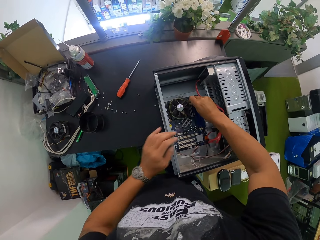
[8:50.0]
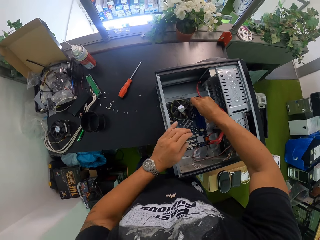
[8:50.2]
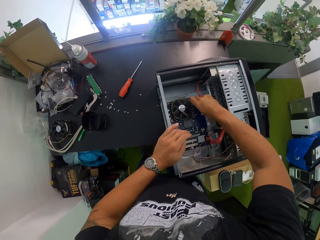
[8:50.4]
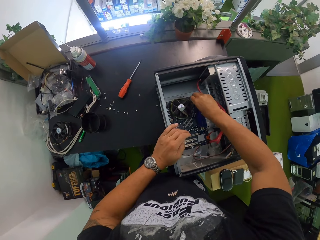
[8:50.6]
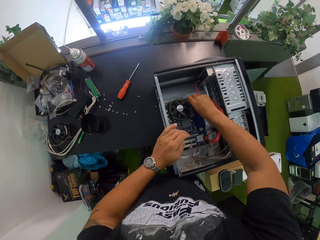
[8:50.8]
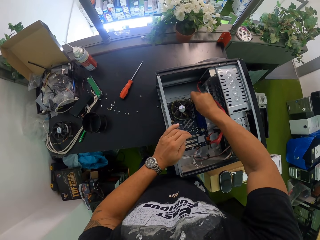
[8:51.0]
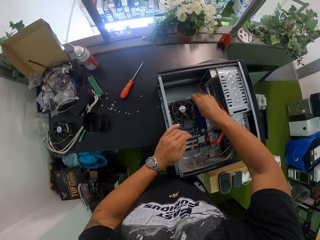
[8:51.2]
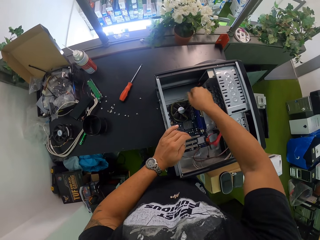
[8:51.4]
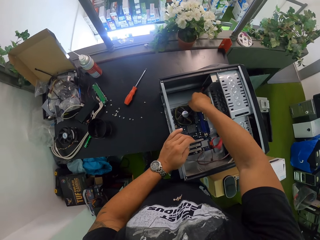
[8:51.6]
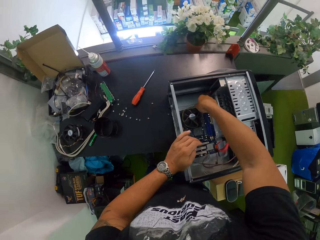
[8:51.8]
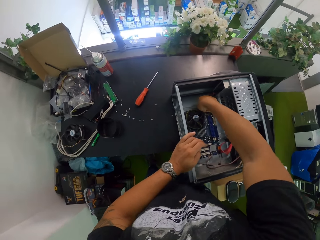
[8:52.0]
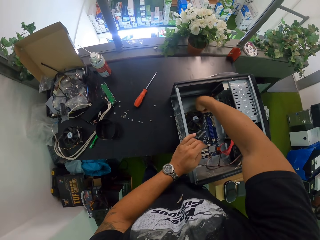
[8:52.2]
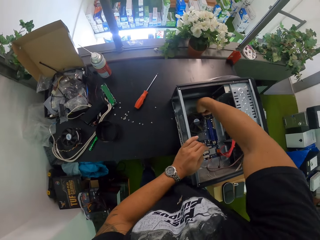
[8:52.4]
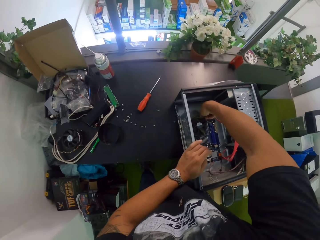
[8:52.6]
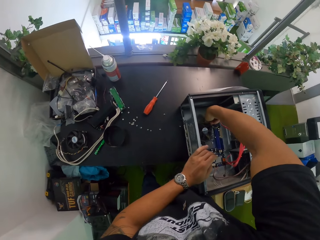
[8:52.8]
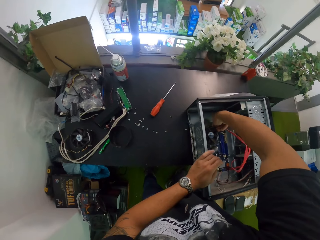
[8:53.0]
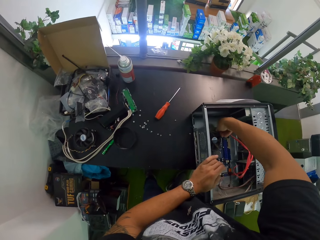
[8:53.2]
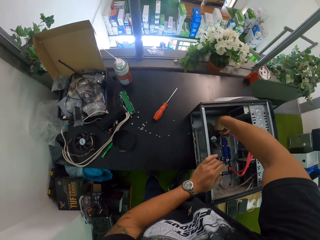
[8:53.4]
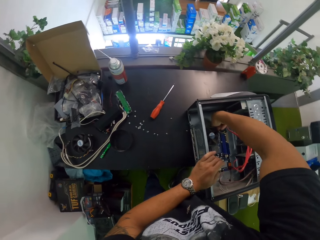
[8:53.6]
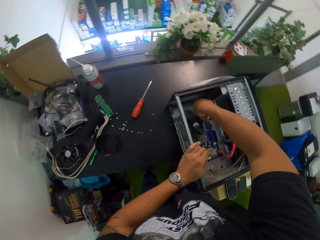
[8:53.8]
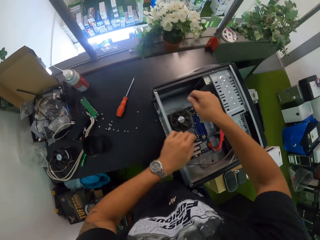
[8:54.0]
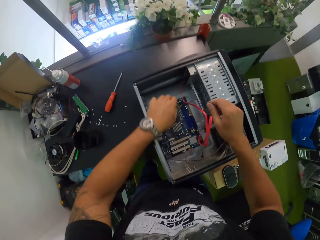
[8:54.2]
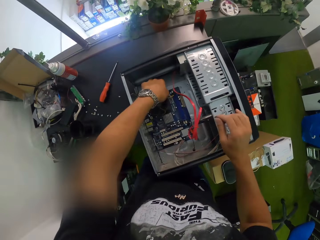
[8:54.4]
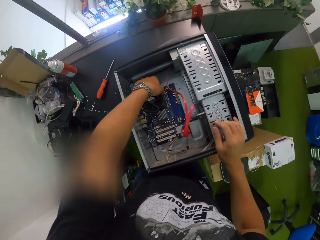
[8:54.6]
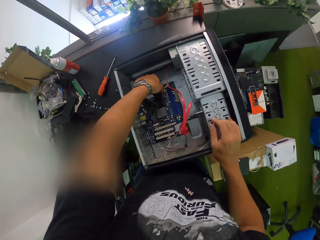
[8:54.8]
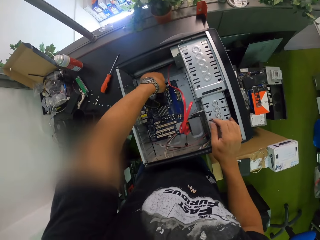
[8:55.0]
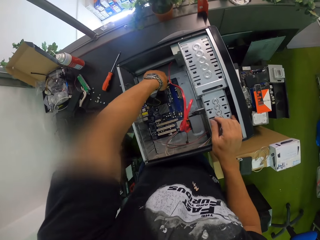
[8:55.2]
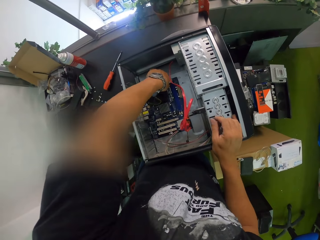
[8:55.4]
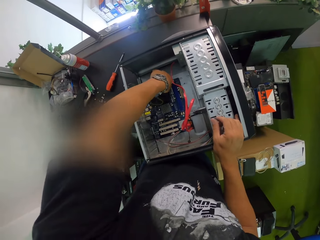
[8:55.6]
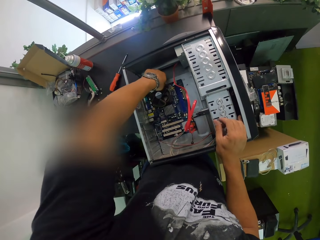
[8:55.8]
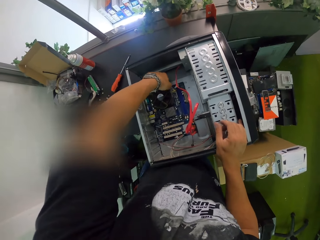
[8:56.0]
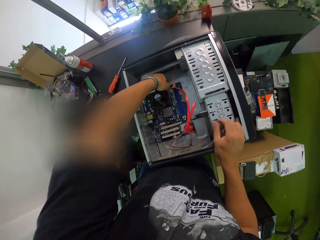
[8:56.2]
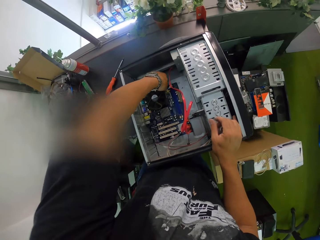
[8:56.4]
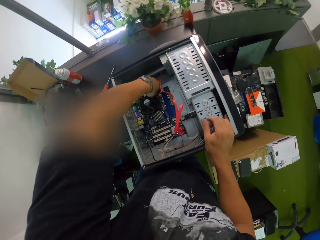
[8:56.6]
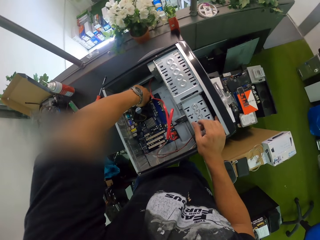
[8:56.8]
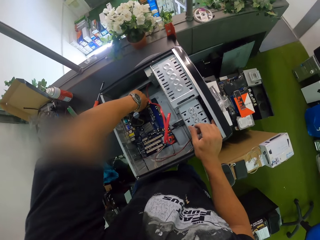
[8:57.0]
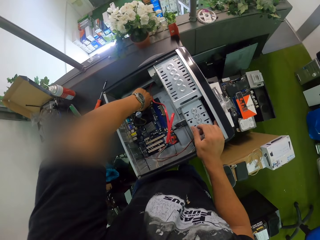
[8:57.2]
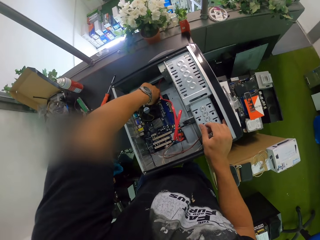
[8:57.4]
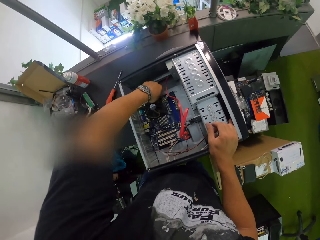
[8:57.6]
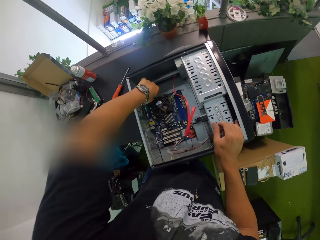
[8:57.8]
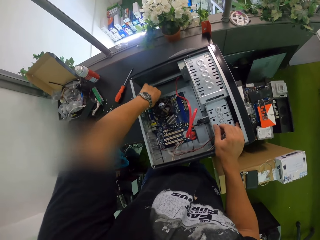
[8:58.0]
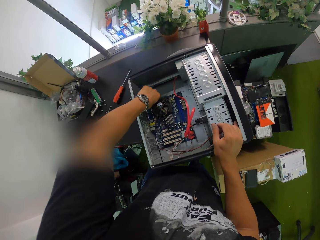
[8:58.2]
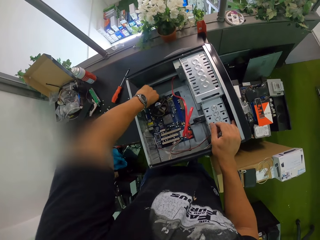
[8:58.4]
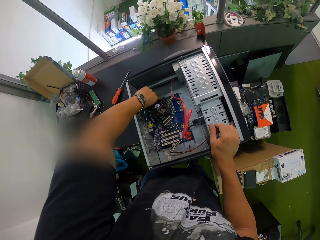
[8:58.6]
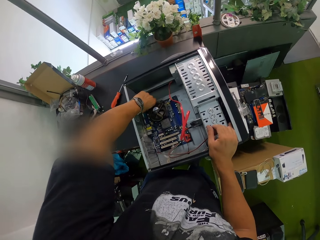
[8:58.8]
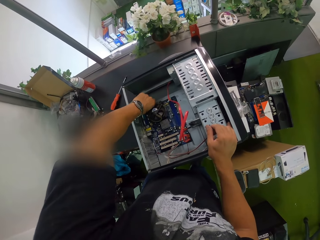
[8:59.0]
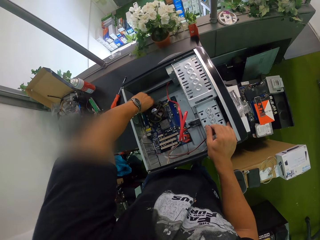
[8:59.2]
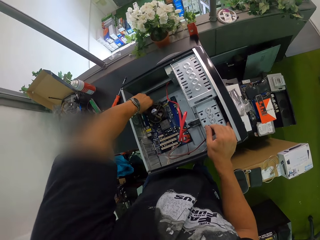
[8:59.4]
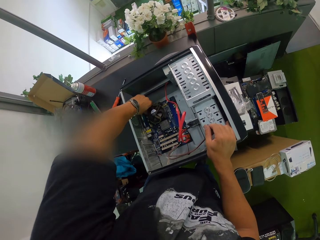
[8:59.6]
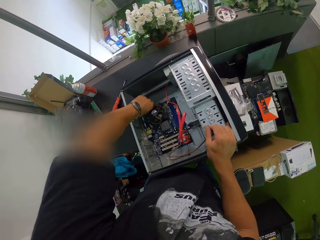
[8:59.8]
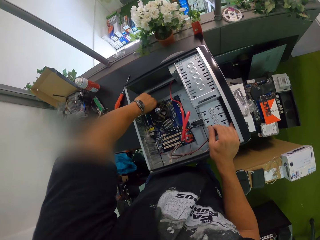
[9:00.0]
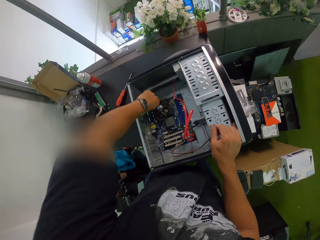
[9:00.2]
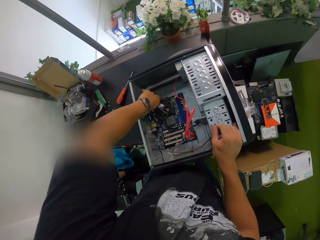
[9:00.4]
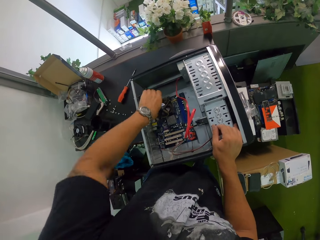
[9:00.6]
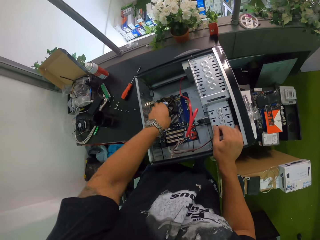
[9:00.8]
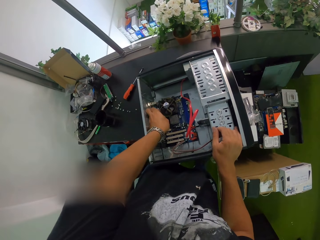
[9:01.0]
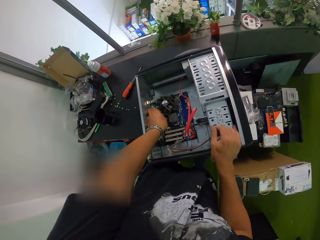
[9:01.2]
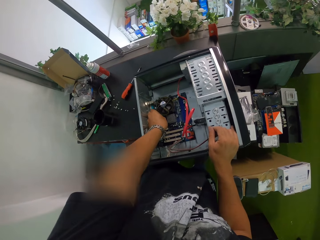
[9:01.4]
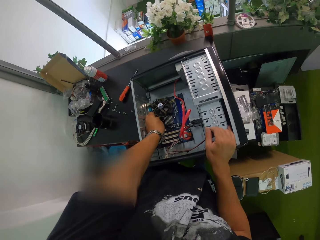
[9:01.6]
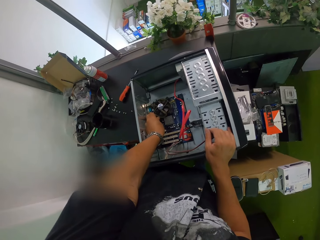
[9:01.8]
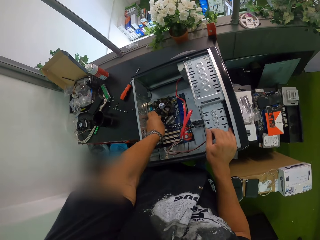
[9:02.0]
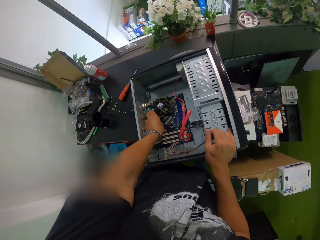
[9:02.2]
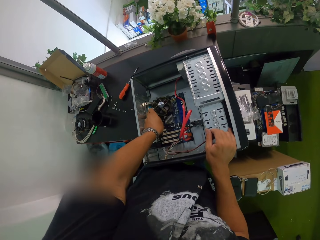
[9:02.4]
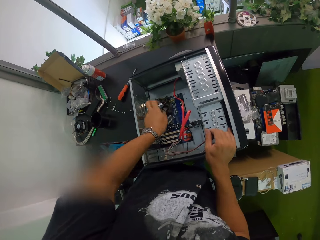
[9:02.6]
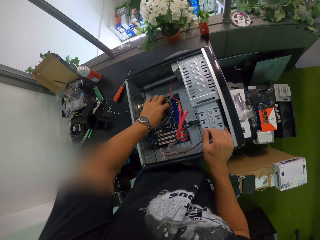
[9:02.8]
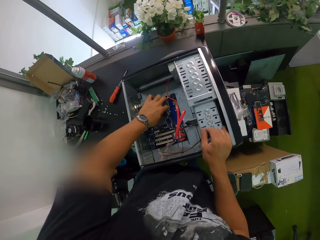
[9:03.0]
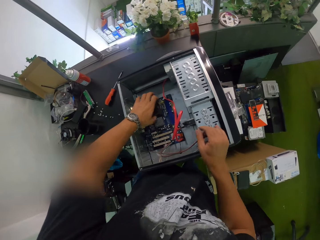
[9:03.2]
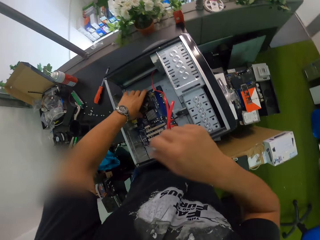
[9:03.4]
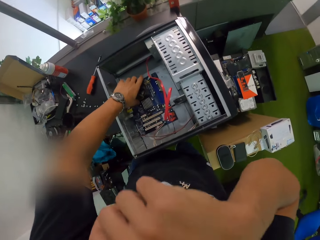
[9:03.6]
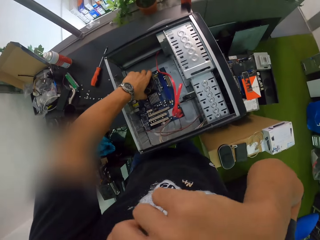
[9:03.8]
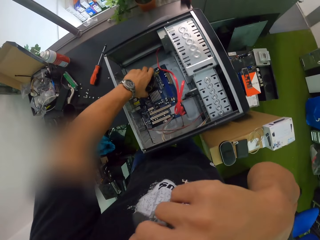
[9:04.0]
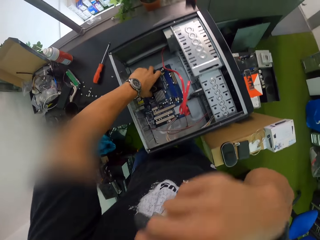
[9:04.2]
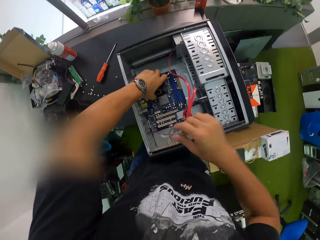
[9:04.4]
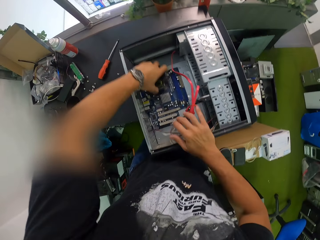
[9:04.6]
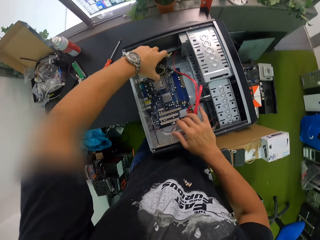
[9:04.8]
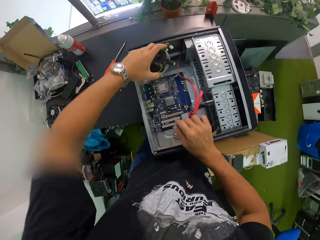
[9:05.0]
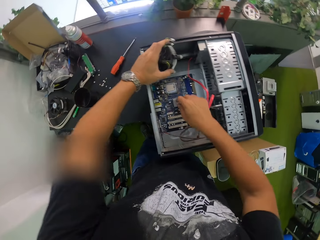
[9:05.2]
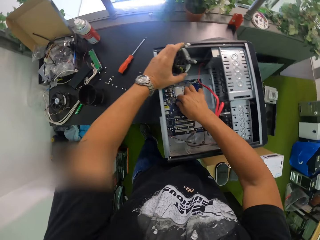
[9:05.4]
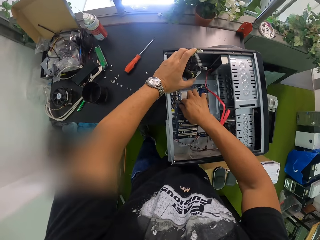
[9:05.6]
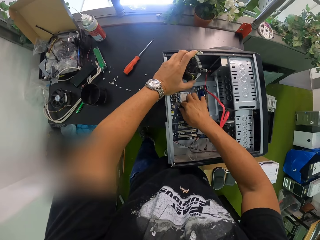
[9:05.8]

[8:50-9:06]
The camera wearer places his left hand on the CPU. He touches the system fan in the CPU with his left hand. He adjusts something with his hand. He places his right hand on the CPU. He removes the system fan from the CPU with his left hand. He does something with his hand. He lifts the fan with his hand.

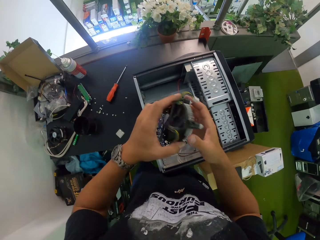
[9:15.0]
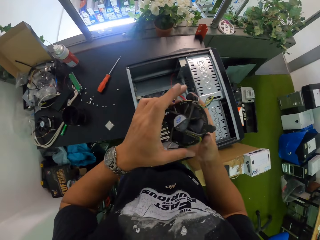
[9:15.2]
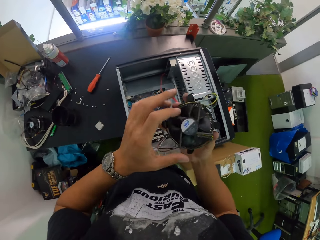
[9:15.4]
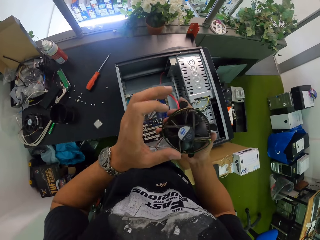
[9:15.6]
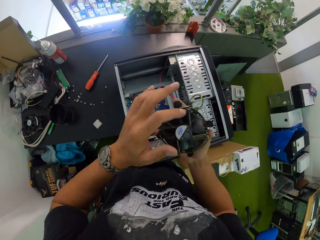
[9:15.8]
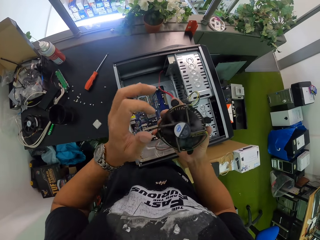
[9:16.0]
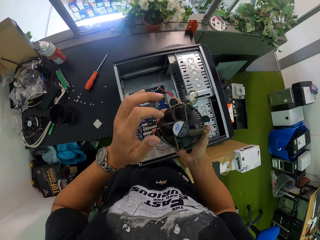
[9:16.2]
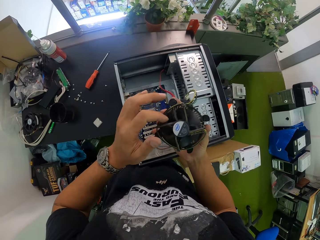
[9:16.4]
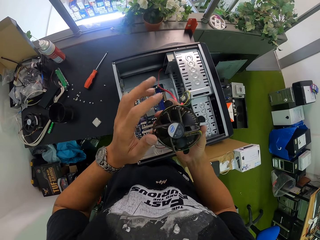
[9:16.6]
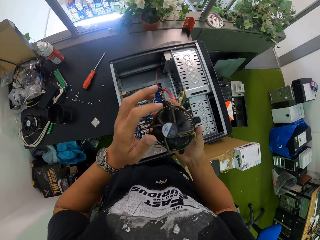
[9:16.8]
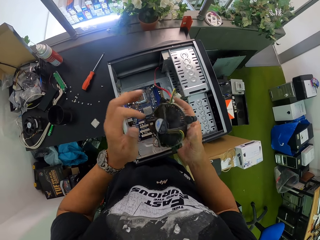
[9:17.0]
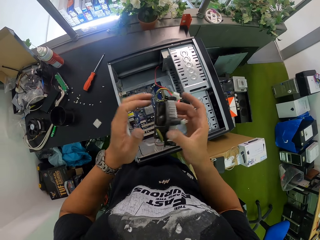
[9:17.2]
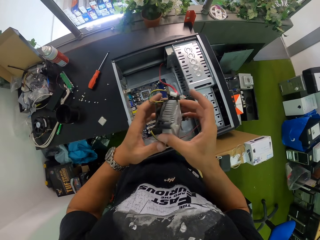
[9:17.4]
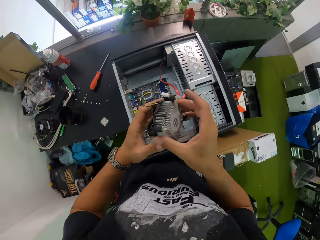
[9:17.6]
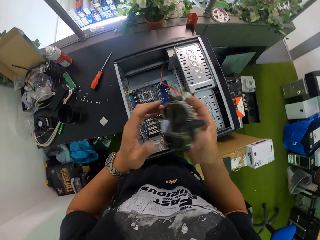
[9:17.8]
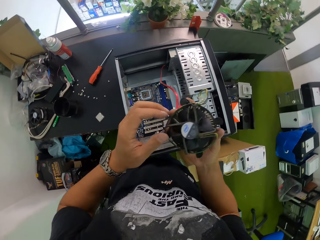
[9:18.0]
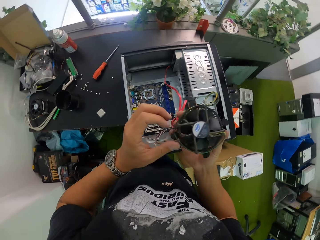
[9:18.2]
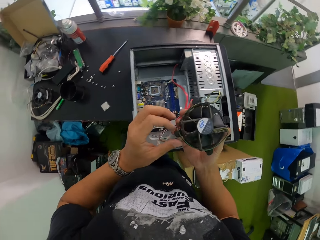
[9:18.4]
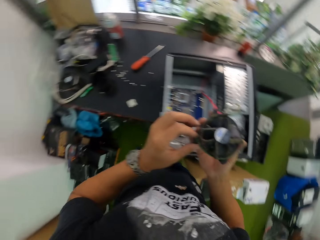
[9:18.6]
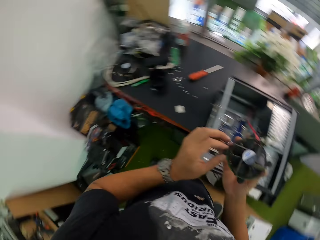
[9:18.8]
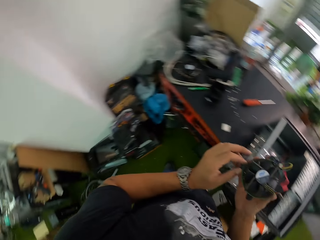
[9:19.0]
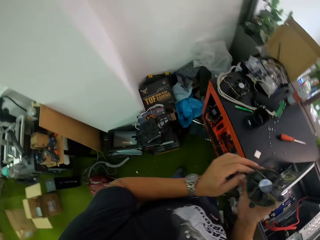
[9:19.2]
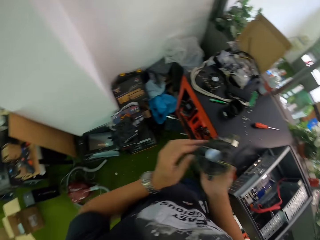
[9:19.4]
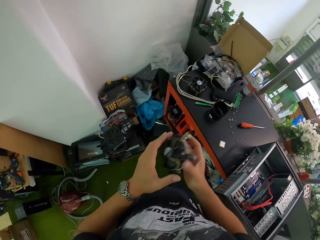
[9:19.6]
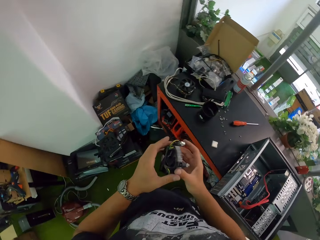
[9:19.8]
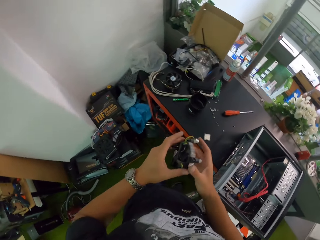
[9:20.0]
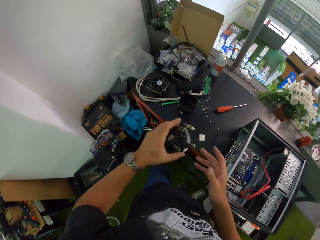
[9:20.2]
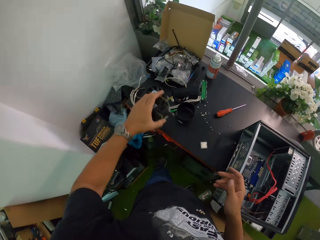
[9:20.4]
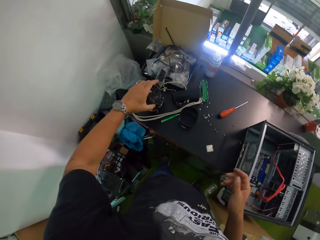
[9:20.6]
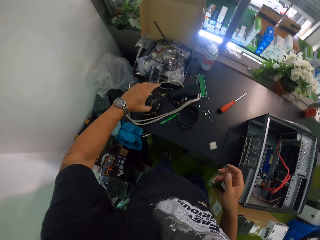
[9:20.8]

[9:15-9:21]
The camera wearer holds the system fan with both hands. They place the fan on the other hand. They flip the fan with their hand. They tilt the fan with their hand. They walk around the house. They place the fan on the other hand.
